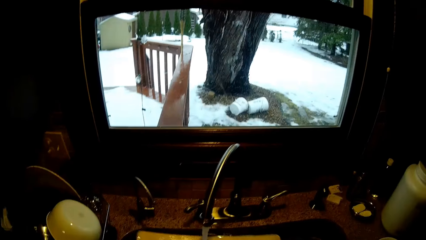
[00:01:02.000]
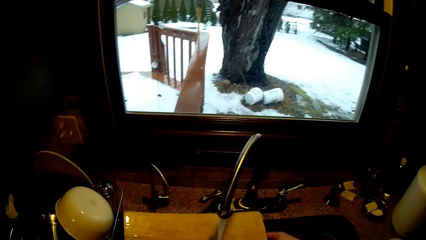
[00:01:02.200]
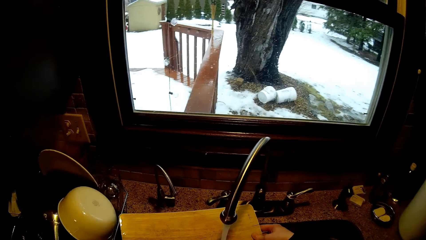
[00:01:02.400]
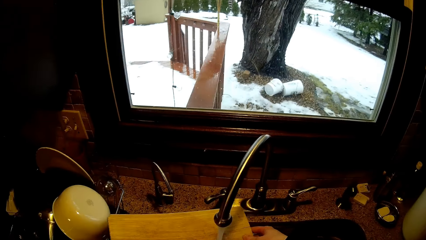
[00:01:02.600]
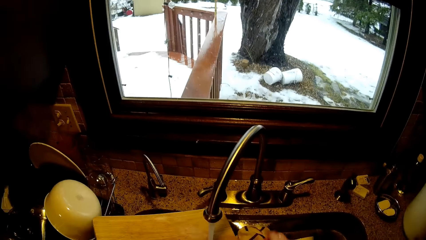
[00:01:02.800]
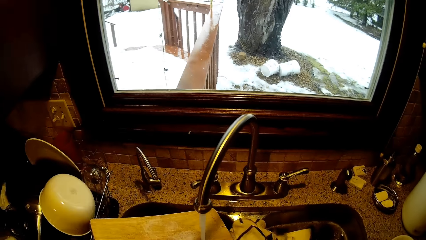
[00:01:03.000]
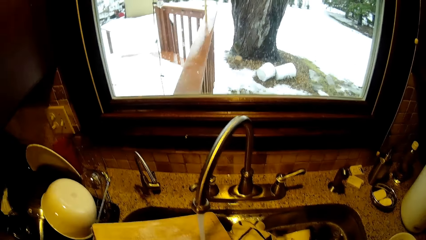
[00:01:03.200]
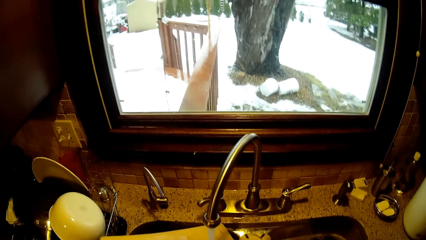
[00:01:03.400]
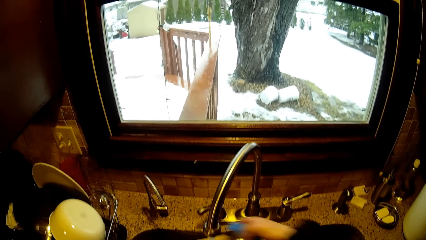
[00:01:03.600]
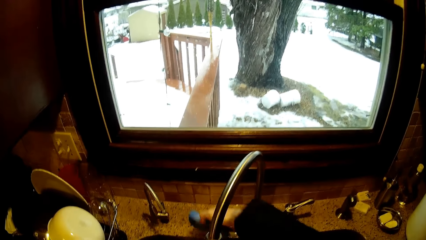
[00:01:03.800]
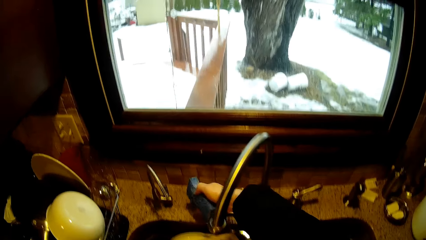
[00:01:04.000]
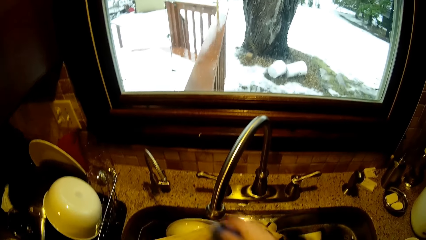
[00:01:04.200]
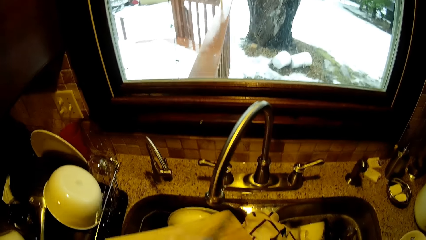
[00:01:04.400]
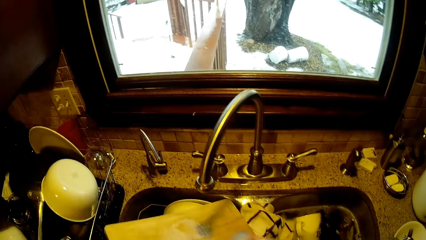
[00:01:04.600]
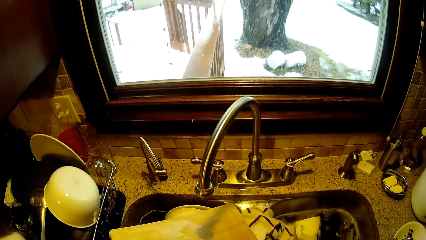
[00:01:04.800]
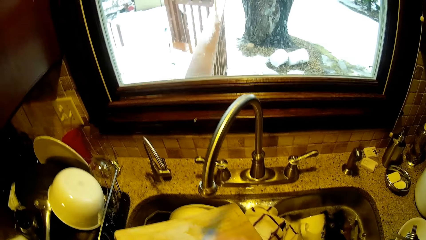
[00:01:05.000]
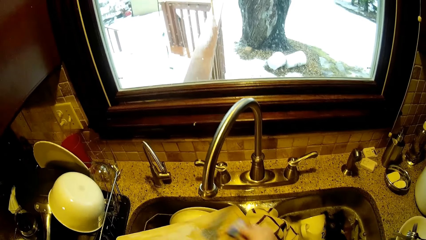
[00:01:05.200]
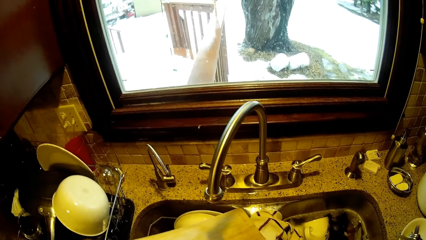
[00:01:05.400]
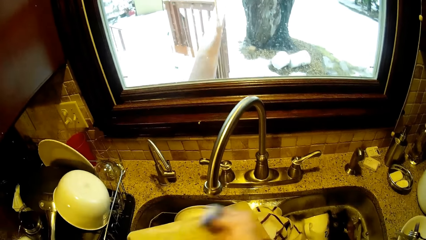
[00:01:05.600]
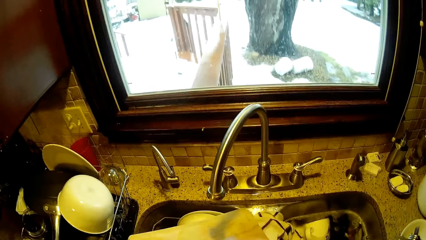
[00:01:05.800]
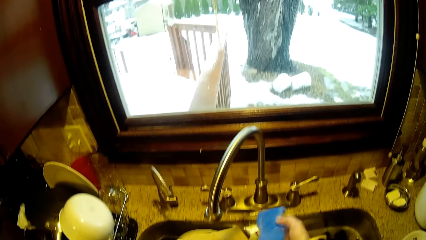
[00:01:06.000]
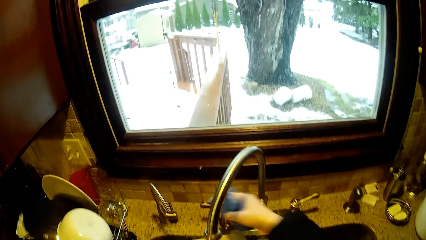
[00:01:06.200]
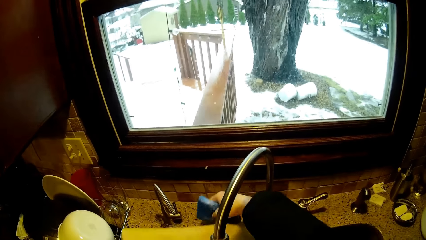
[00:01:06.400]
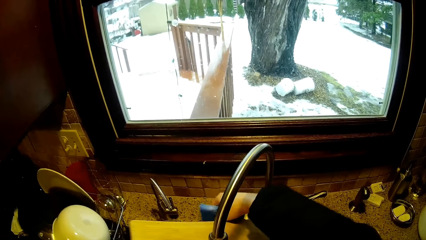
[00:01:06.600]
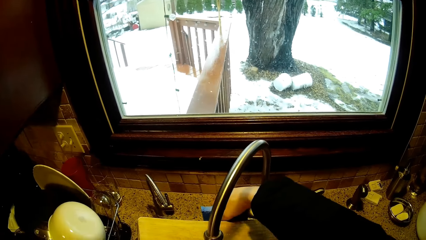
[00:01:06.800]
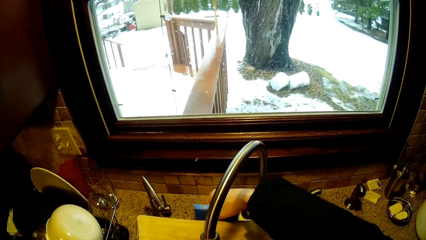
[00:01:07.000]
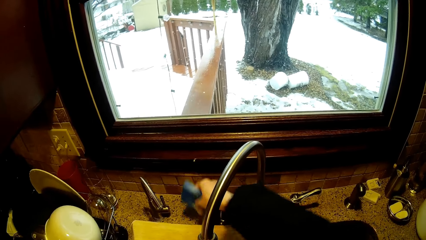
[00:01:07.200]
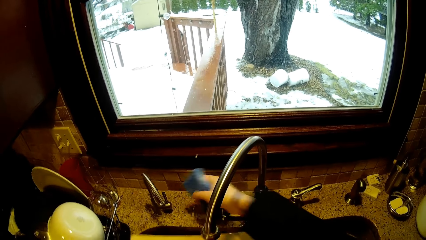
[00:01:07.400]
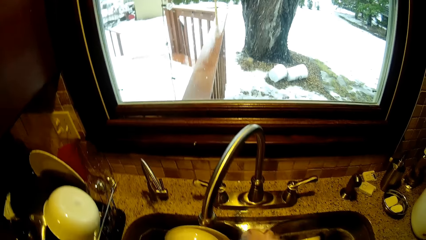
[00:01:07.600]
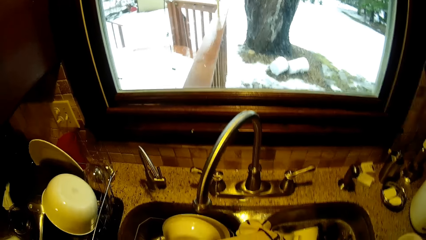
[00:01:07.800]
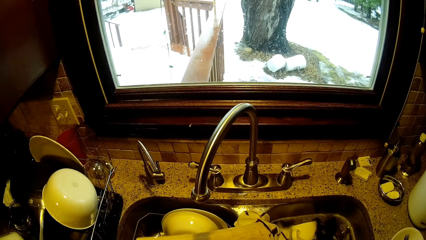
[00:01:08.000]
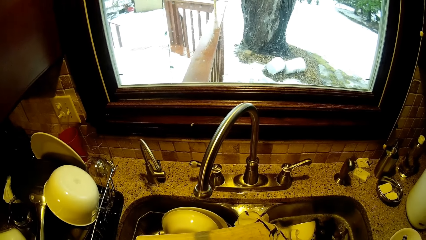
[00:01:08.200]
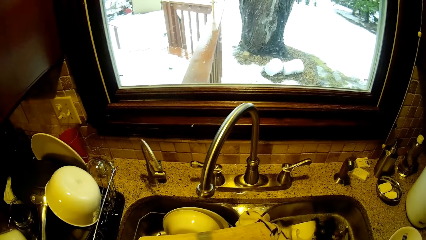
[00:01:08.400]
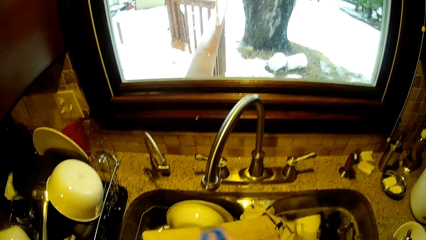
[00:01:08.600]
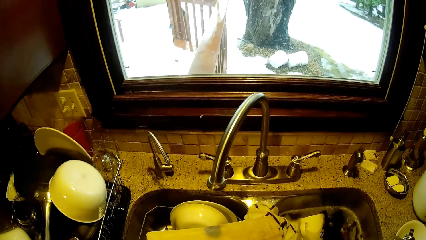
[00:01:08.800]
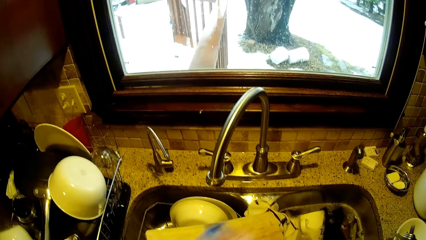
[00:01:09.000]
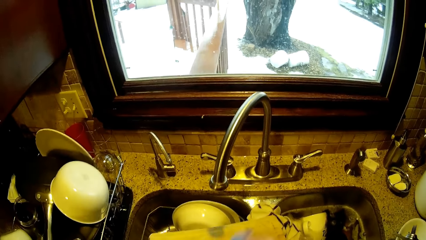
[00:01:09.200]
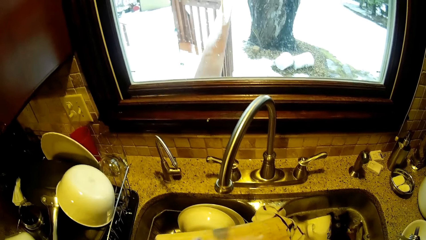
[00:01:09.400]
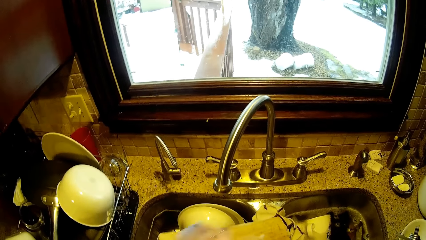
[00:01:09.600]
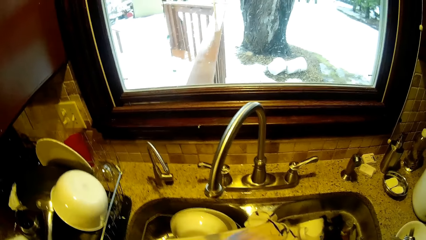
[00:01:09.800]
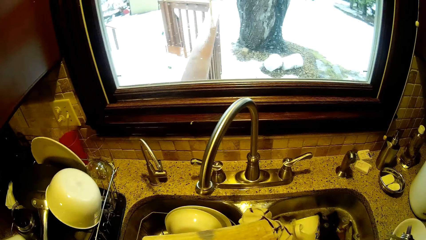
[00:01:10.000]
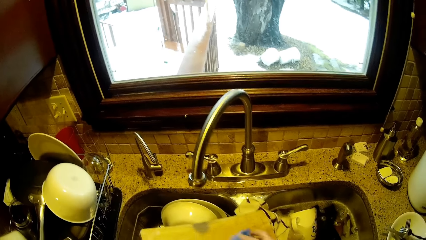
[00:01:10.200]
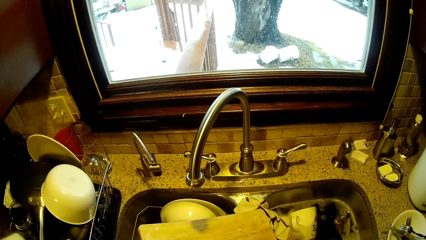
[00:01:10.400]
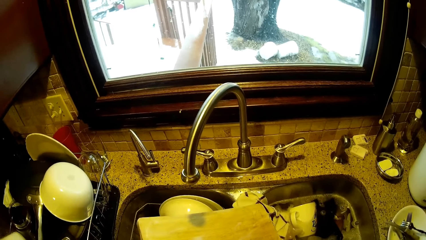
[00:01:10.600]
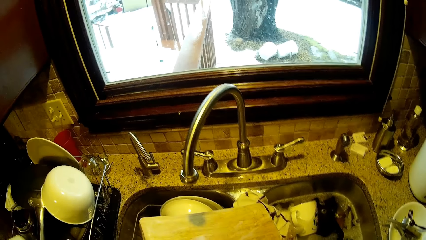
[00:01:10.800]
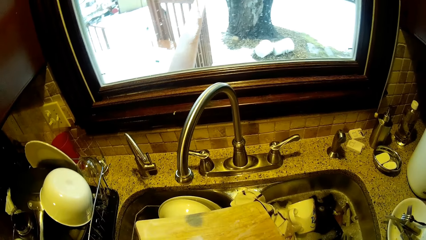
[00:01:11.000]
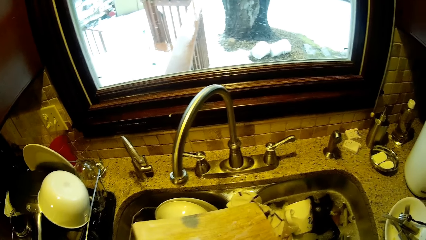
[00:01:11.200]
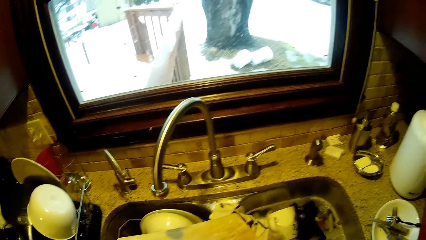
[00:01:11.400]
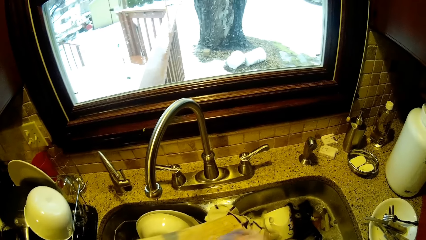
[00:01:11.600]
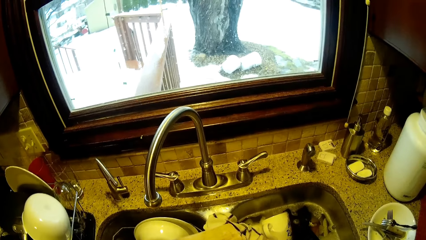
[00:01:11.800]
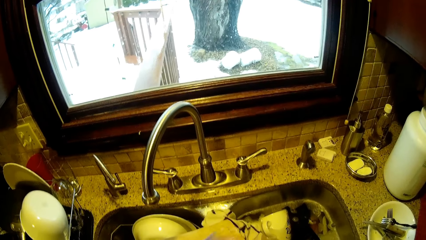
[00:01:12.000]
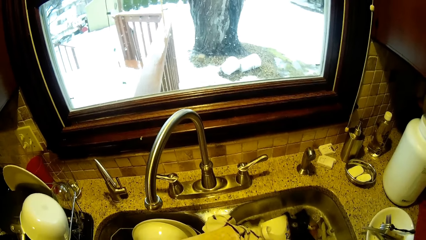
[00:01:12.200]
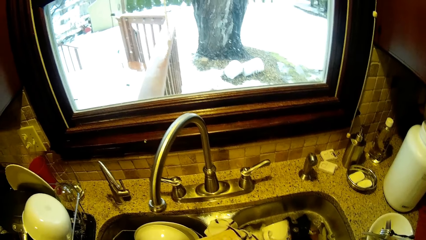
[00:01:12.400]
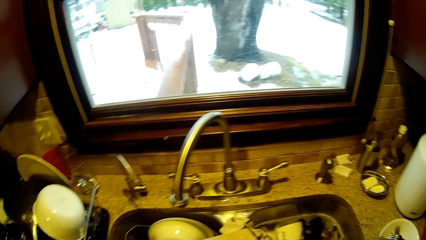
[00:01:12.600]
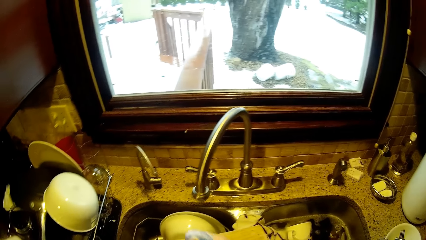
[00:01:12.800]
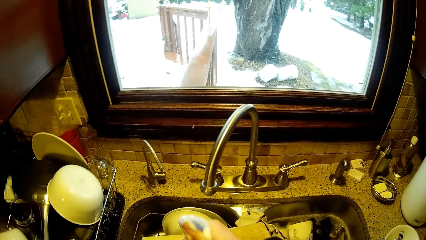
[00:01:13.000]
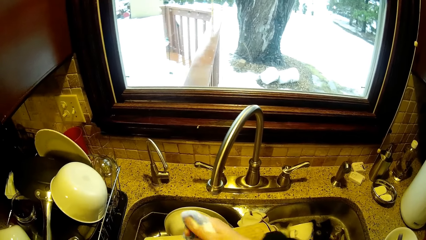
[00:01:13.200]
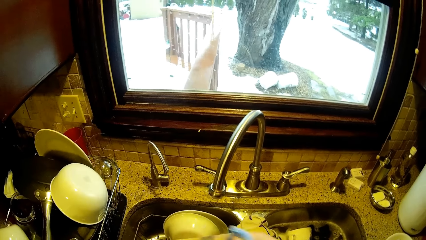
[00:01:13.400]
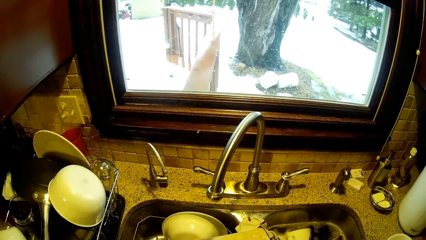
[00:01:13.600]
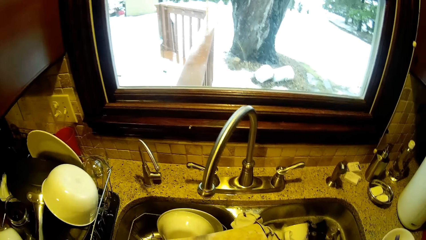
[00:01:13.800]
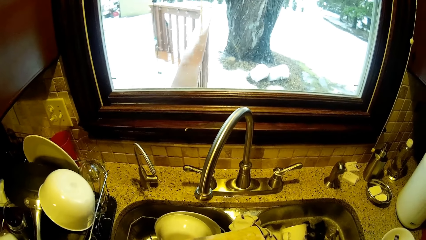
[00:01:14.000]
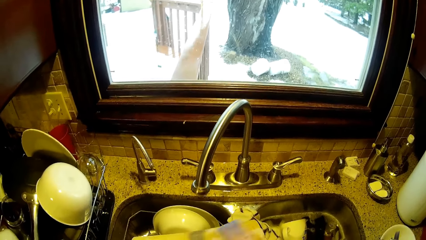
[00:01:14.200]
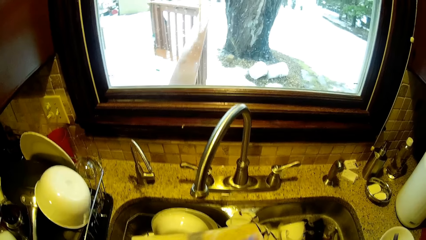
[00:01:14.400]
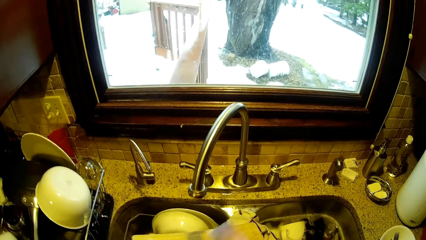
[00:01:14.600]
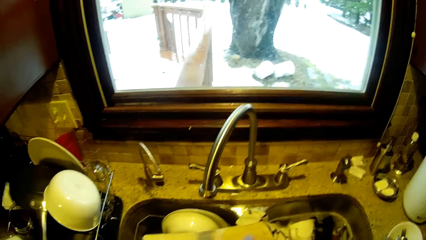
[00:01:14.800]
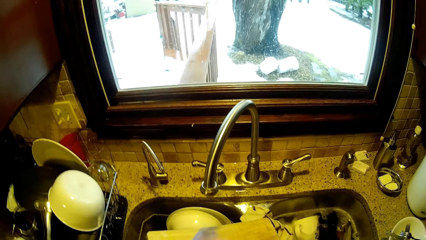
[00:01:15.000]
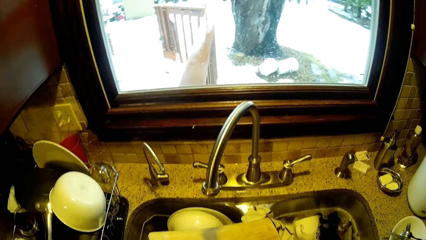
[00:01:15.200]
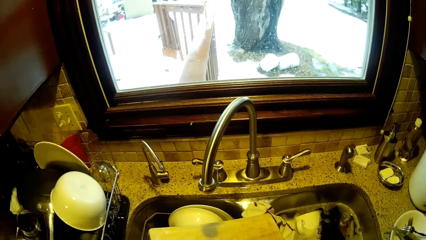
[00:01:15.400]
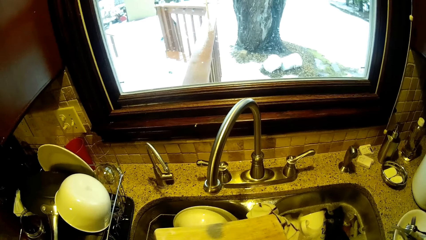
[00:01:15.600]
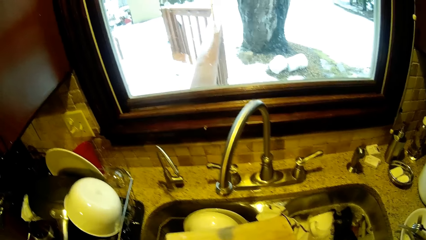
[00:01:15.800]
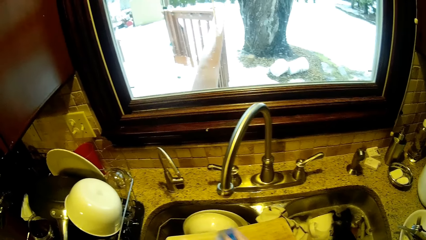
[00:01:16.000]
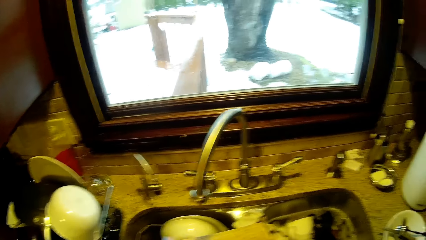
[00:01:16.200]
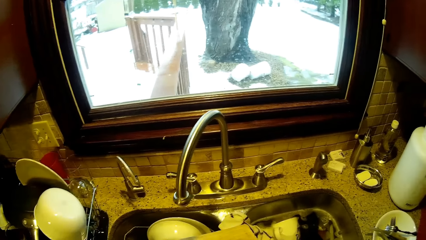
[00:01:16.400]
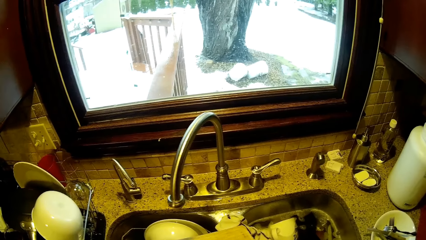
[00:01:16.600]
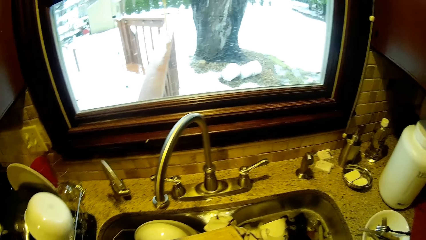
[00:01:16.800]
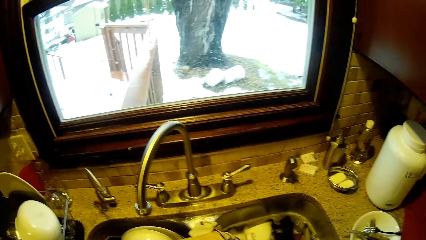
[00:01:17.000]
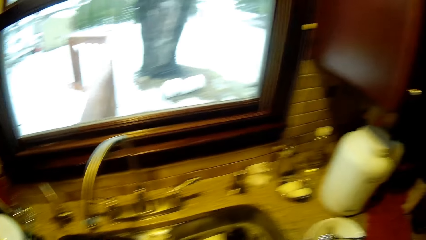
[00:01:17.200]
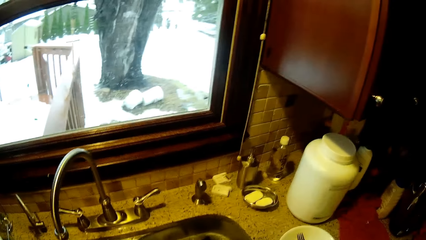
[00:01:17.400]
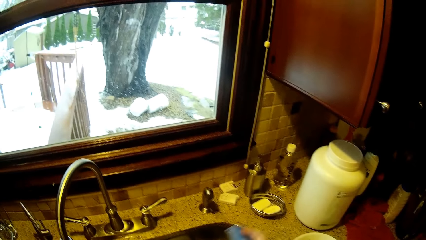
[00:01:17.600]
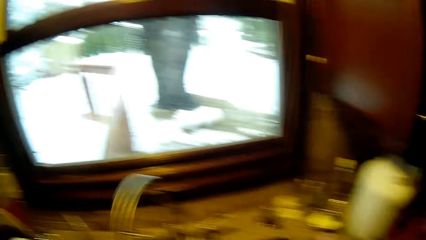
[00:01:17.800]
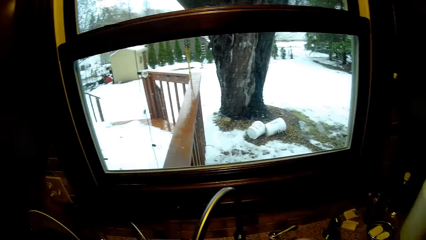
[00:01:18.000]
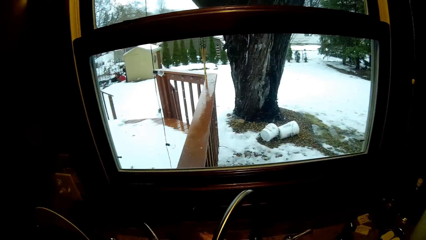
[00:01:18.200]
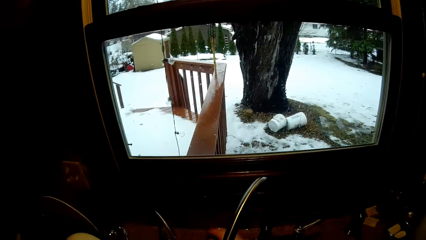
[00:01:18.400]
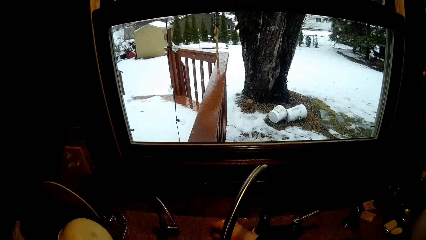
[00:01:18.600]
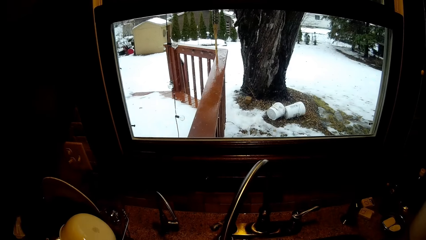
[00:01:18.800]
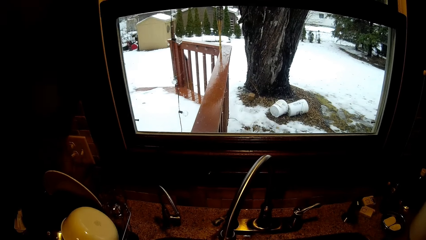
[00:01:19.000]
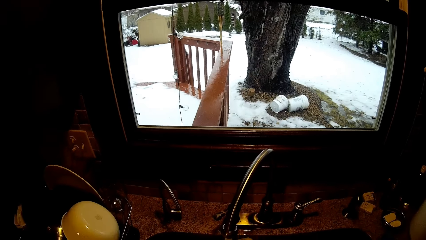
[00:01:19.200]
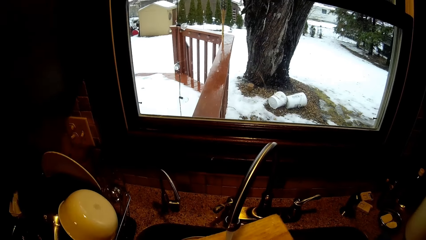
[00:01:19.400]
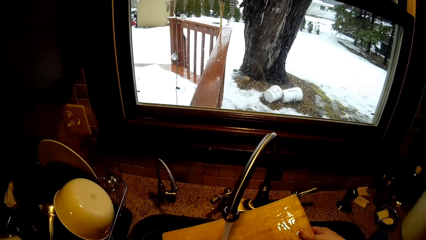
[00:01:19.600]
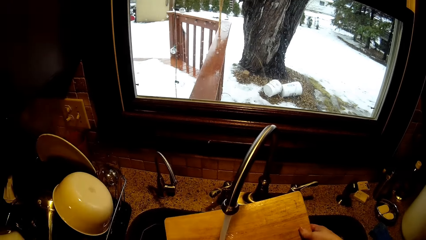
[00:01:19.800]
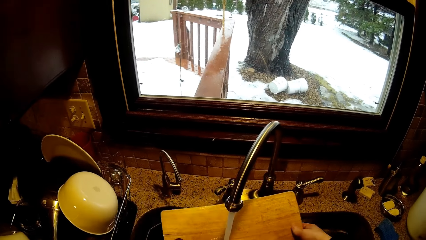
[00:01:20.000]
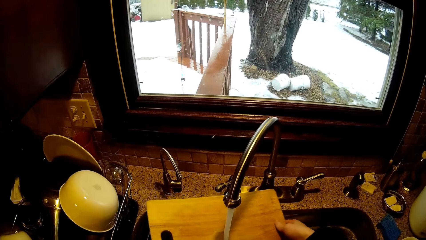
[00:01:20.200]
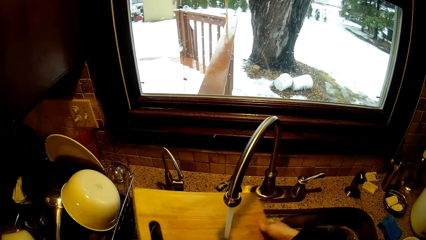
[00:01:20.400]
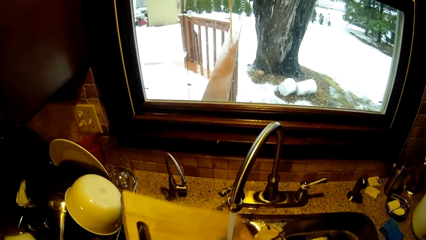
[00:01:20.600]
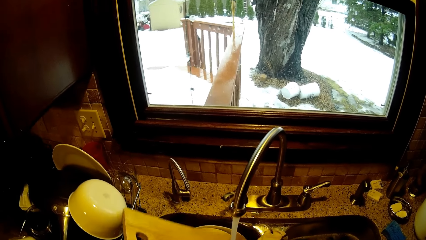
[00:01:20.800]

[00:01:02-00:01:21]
The camera wearer takes a chopping board. They rinse the chopping board. They take the sponge in the sink. They clean the chopping board. They rinse the sponge. They clean the chopping board. They squeeze the sponge. They clean the chopping board. They rinse the chopping board.
